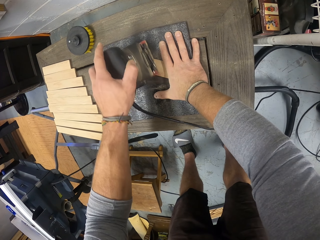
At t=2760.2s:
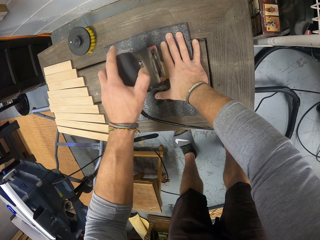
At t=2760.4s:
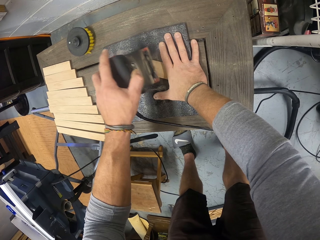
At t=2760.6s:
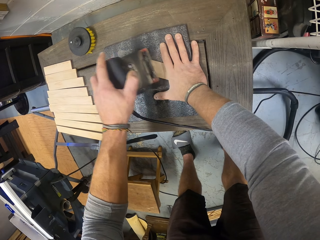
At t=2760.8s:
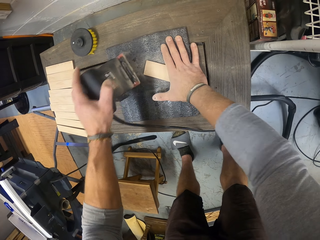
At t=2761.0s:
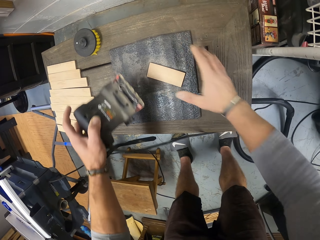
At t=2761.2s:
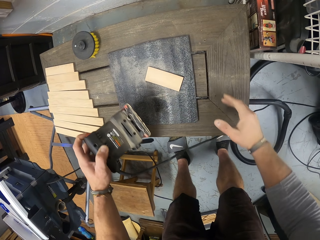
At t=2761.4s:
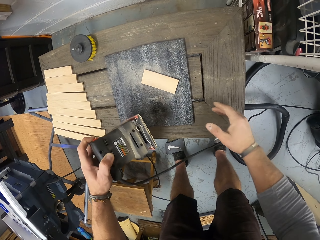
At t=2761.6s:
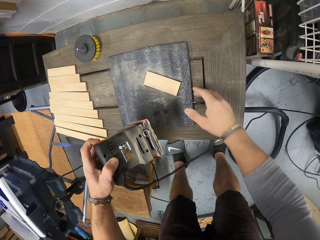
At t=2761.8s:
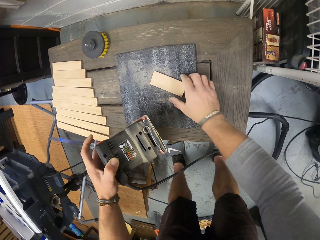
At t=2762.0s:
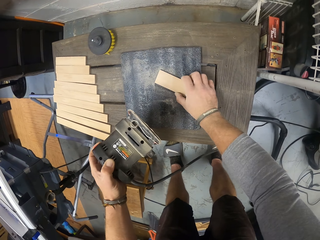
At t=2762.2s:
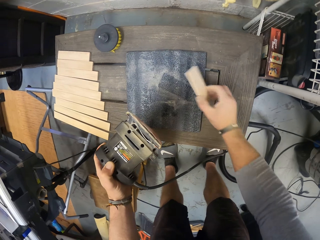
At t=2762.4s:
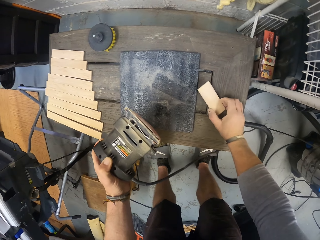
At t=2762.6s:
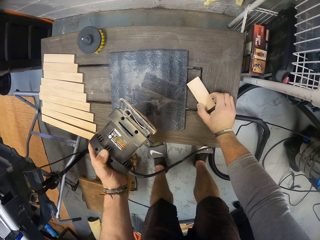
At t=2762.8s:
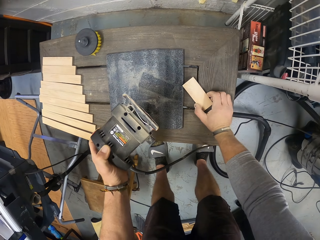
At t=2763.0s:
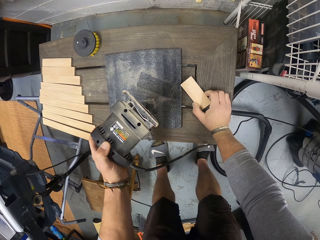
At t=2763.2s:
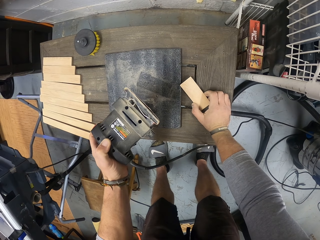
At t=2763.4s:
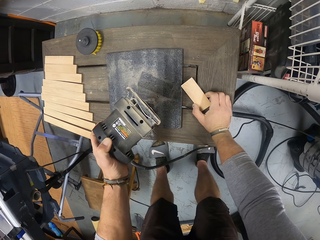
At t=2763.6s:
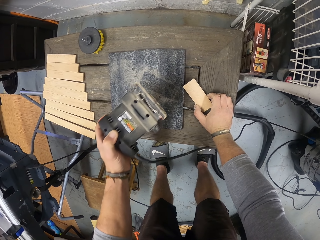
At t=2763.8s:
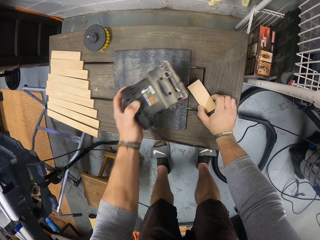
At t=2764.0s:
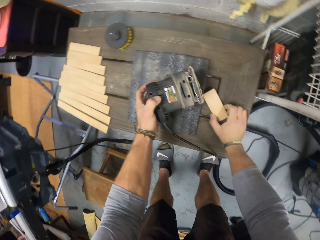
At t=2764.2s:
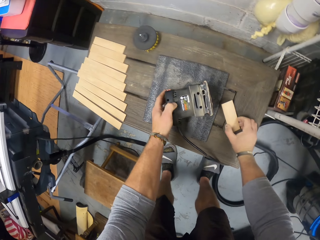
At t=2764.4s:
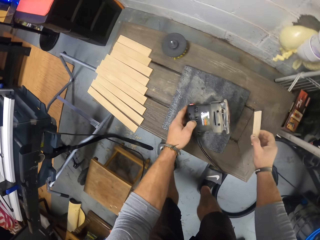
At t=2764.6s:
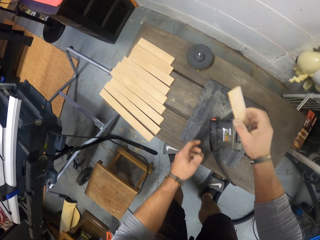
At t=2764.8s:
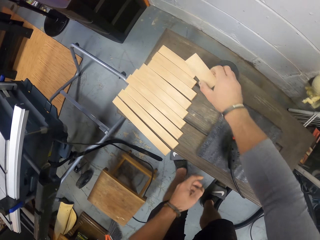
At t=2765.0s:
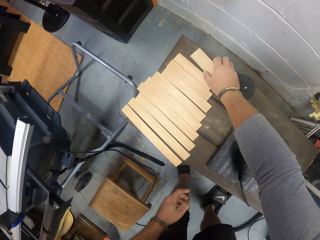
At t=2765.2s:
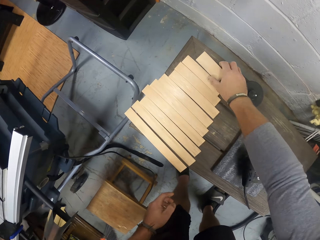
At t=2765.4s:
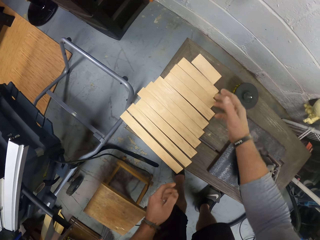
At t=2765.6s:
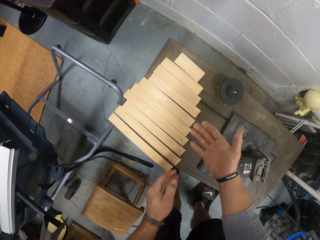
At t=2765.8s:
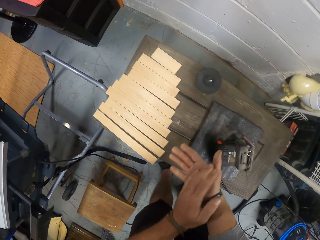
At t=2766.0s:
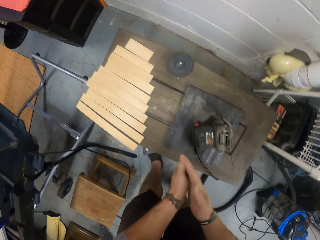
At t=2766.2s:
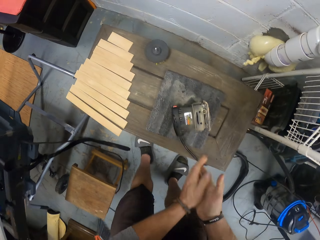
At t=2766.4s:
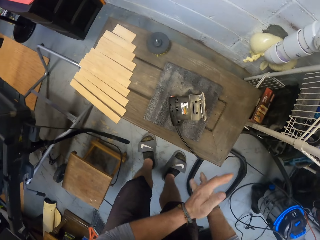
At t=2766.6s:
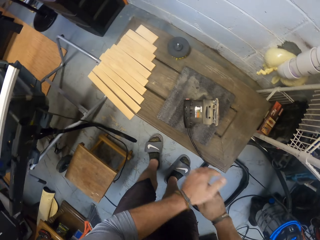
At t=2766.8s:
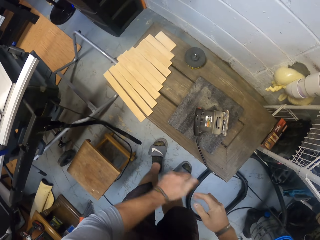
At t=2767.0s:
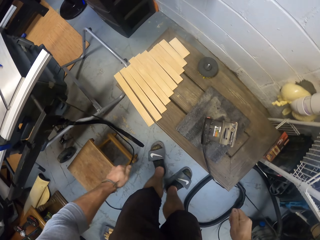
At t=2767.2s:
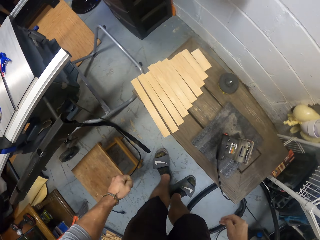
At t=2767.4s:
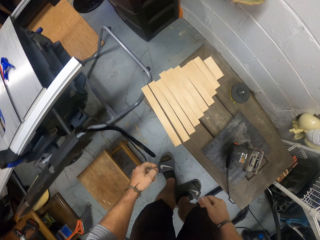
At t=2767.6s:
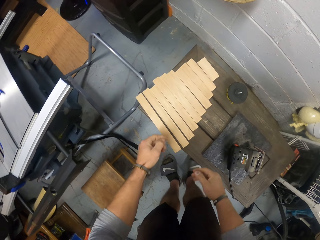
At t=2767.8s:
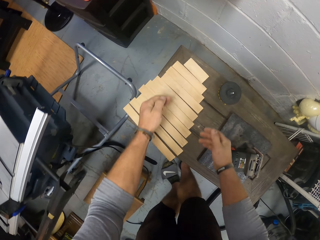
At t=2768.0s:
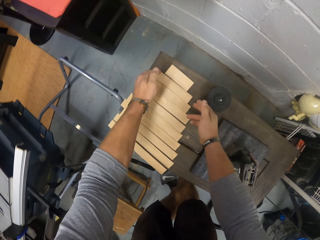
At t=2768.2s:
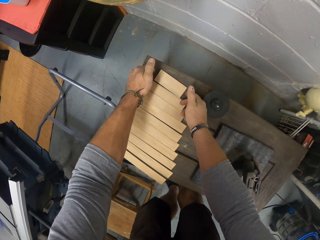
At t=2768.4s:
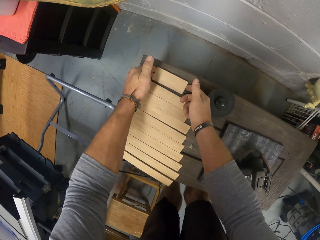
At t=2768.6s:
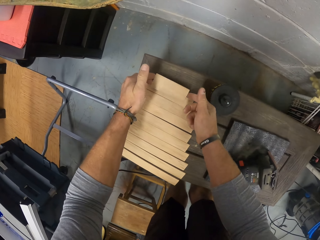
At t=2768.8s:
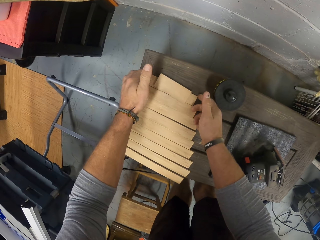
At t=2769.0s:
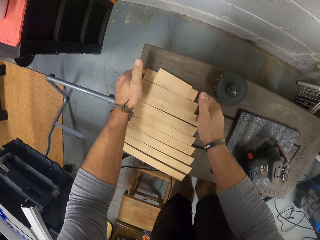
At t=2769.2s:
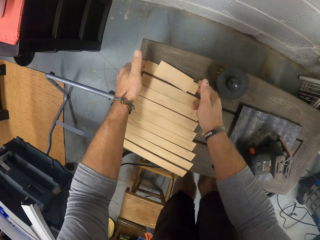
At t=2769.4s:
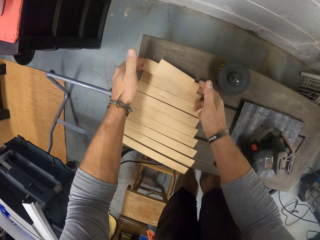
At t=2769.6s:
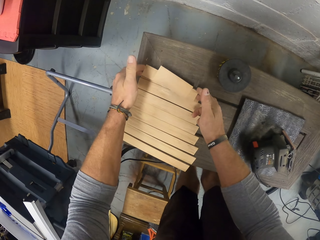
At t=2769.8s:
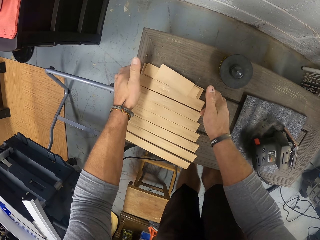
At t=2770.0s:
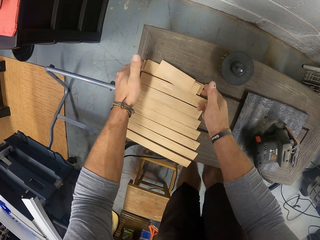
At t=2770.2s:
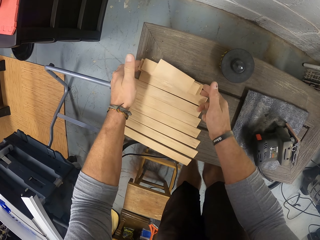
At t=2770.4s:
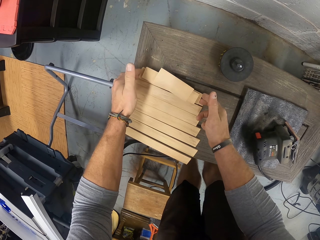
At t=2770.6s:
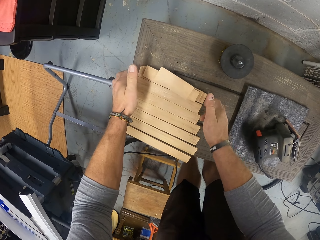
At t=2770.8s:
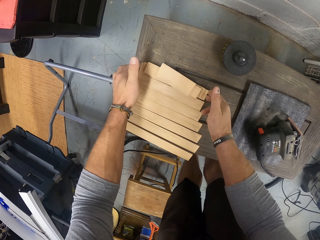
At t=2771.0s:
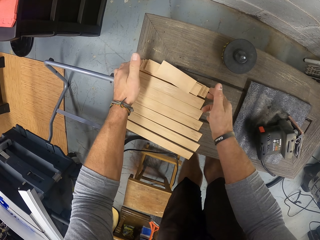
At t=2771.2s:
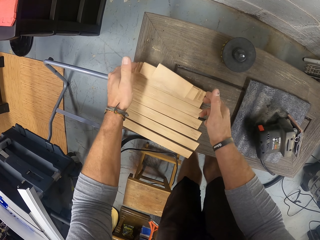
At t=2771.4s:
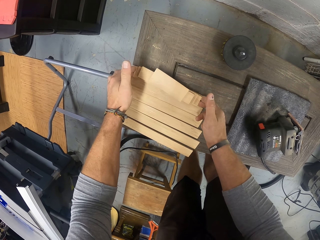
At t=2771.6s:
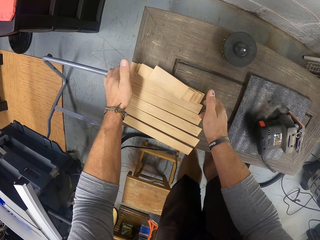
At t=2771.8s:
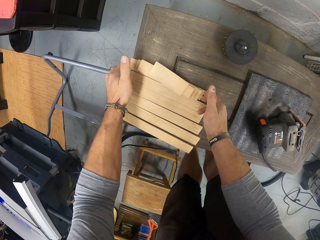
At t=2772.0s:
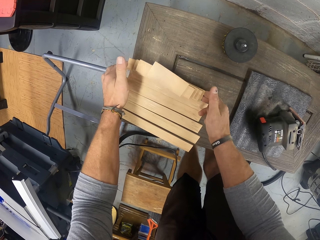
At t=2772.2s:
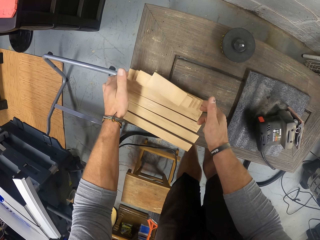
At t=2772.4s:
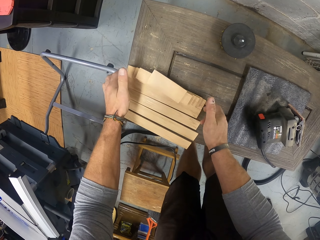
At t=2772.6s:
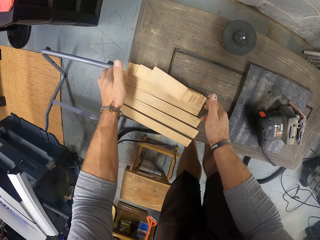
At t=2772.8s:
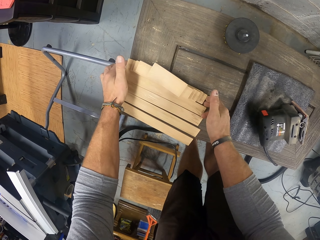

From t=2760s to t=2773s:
The camera wearer picks the piece of wood from the table with his right hand. He puts the piece of wood on the surface. He places the electric sander in his left hand on the table. He places the piece of wood in his right hand on the table beside others. He wipes wood particles off his hands. He gathers the pieces of wood on the table together with his hands.

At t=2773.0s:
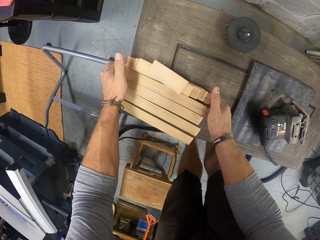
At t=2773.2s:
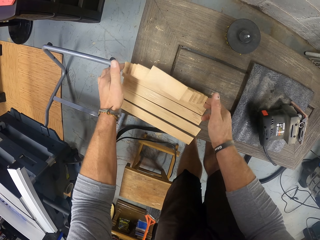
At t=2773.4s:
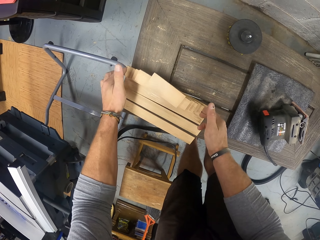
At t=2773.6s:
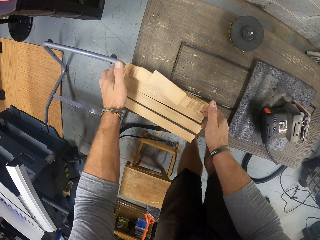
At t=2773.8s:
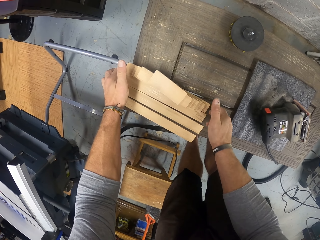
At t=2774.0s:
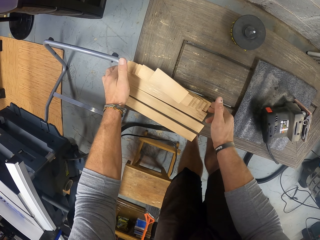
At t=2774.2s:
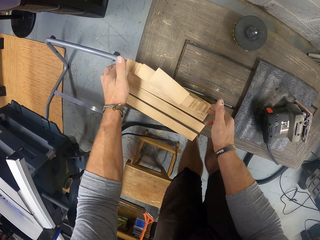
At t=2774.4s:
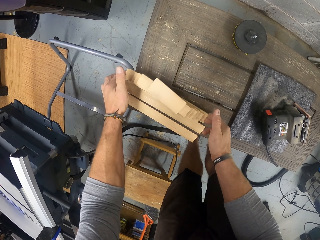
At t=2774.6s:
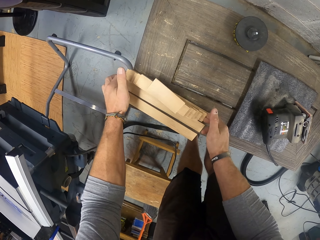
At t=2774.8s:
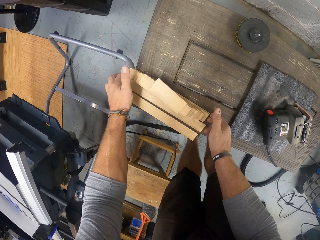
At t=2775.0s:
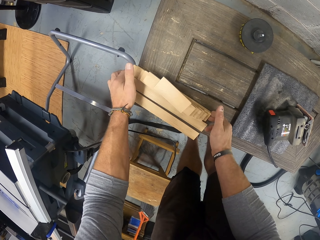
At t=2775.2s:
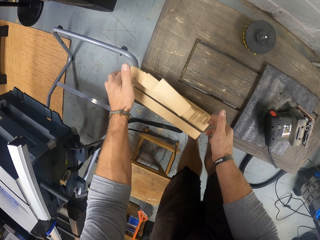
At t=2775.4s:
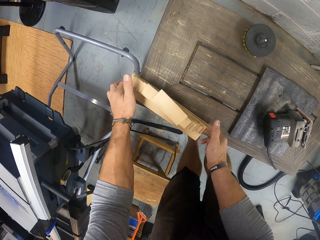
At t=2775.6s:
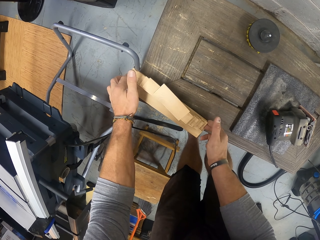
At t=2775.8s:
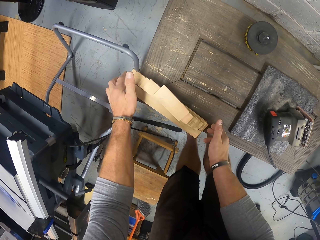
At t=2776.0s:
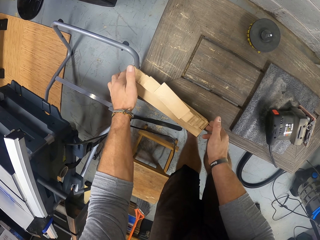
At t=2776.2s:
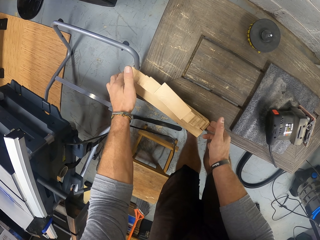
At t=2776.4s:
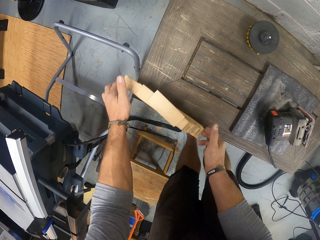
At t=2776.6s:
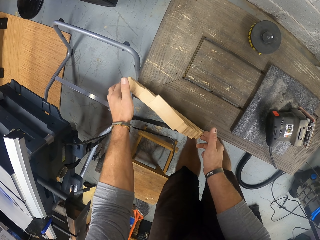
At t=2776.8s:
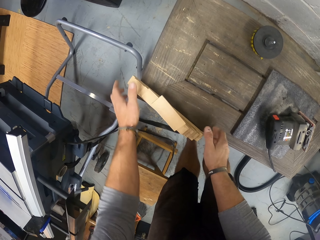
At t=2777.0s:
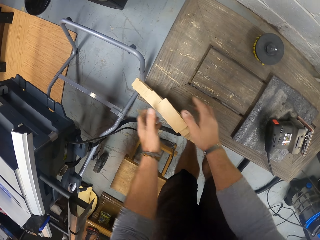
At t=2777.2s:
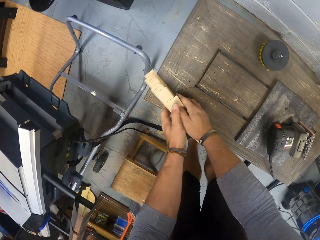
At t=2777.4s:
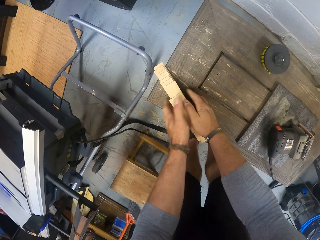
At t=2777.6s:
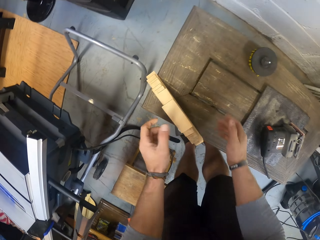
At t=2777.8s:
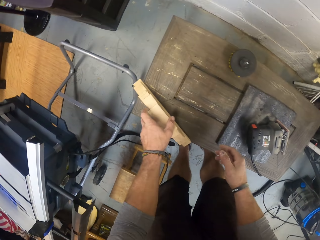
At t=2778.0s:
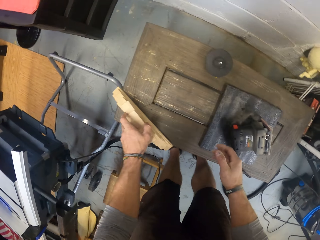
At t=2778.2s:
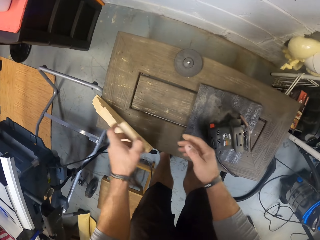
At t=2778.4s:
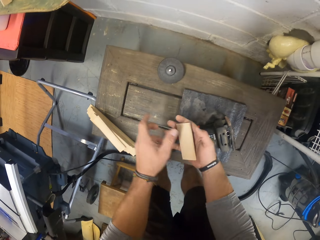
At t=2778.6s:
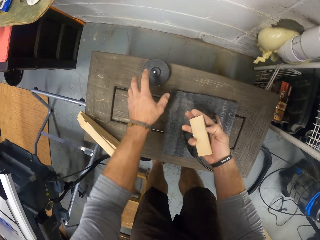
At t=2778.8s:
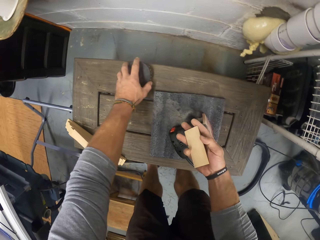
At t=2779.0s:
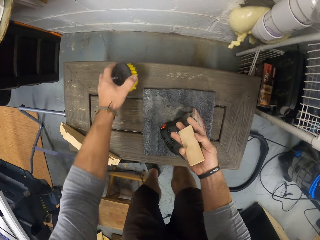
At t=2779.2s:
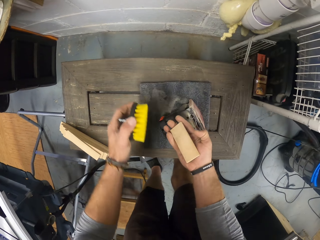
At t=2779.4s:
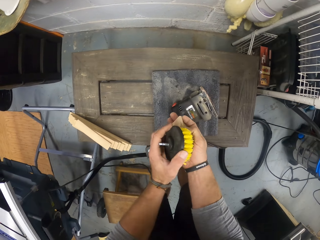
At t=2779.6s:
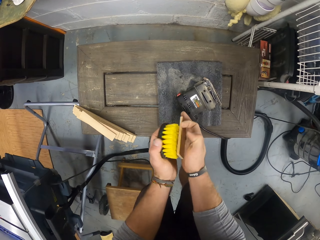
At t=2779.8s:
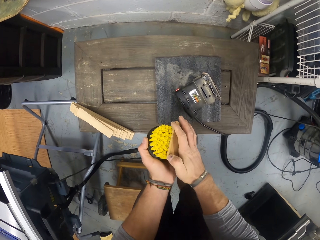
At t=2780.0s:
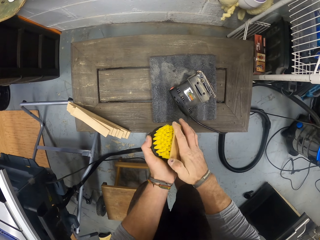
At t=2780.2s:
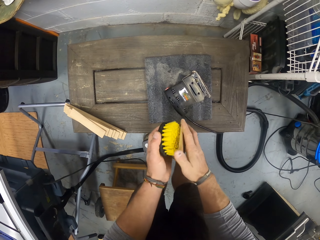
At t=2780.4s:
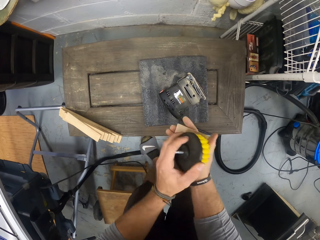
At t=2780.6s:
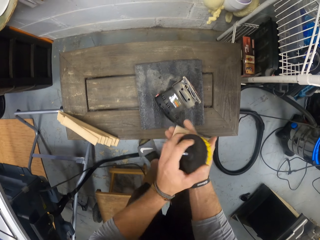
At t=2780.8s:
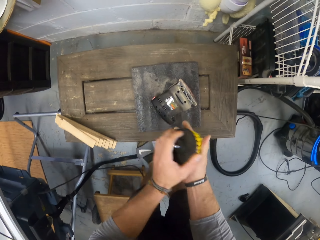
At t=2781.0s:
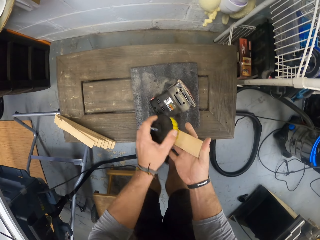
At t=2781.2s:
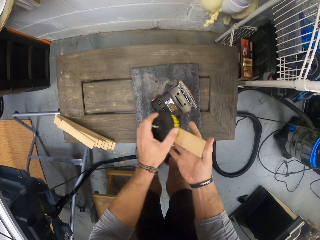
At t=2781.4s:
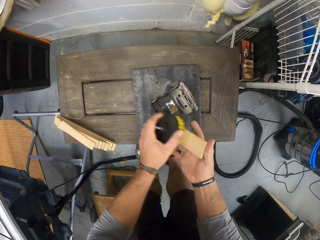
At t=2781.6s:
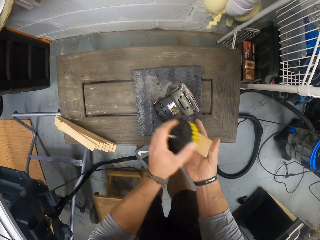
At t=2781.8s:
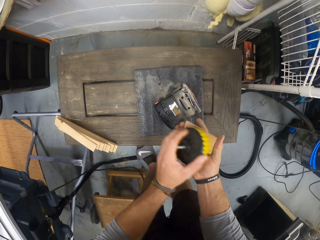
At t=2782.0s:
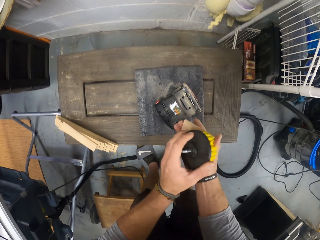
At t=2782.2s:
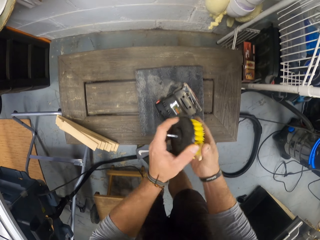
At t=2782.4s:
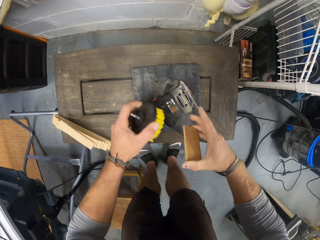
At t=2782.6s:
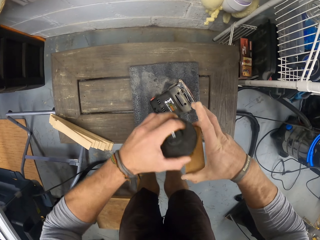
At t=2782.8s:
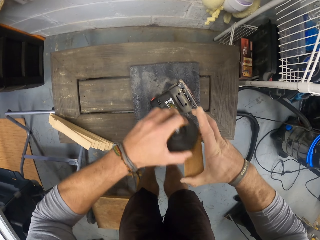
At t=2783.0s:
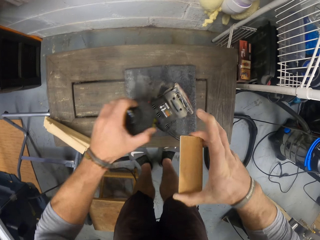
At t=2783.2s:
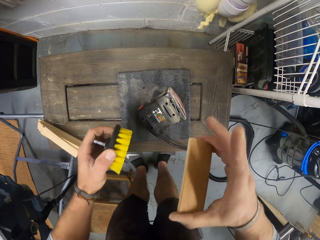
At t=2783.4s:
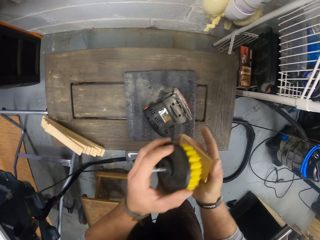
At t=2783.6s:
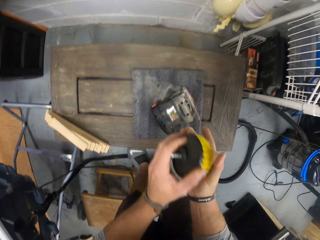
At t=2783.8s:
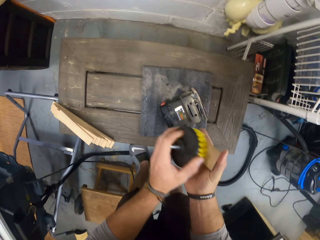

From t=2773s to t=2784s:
The camera wearer picks another piece of wood from the pile of wood on the table with his left hand. He passes the wood in his left hand to his right hand. He picks a brush or sander from the table with his left hand. He polishes the piece of wood in his right hand with the brush in his left hand.
